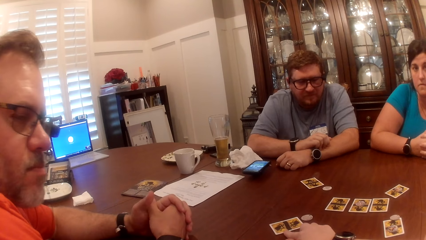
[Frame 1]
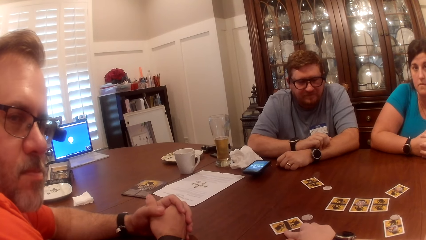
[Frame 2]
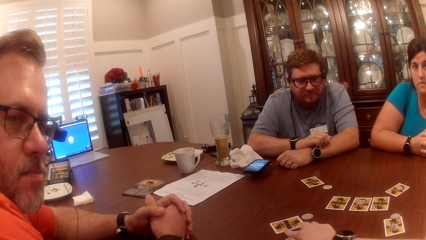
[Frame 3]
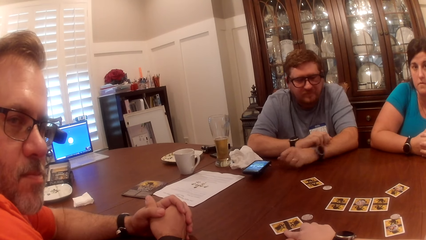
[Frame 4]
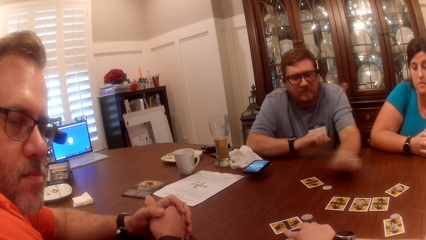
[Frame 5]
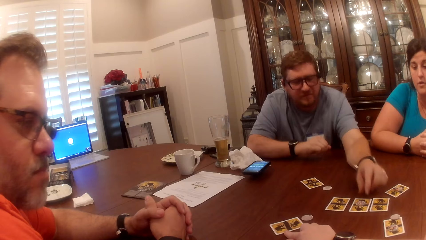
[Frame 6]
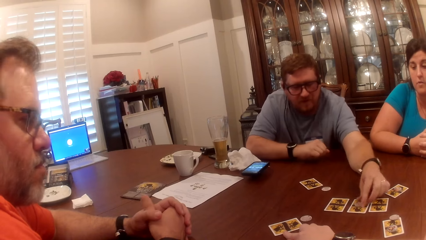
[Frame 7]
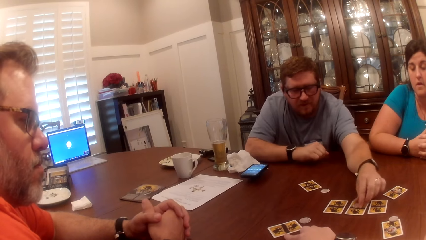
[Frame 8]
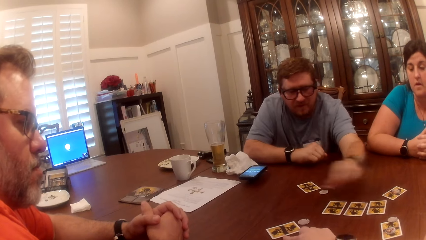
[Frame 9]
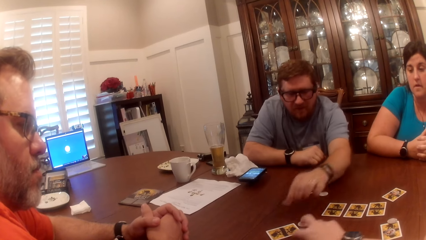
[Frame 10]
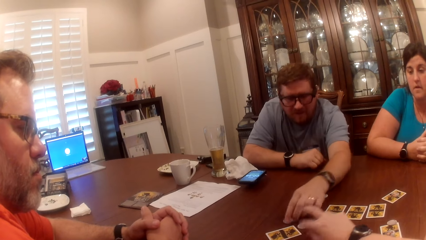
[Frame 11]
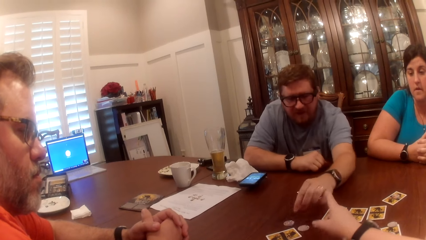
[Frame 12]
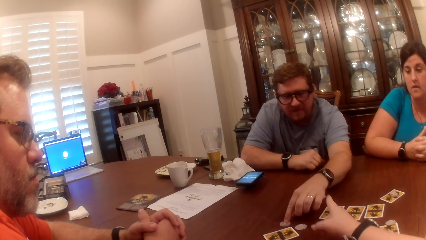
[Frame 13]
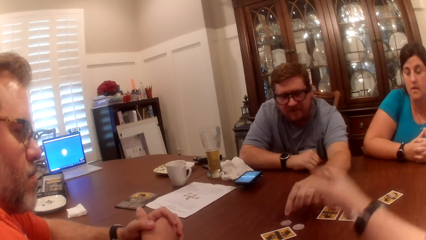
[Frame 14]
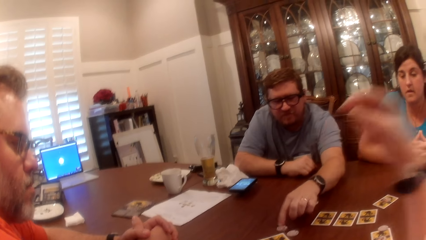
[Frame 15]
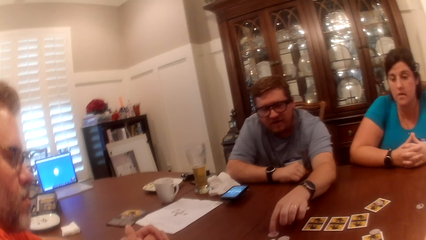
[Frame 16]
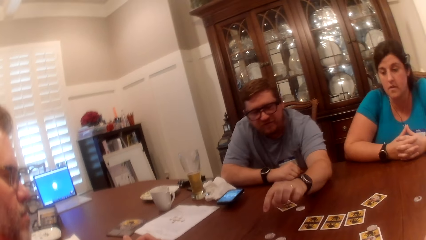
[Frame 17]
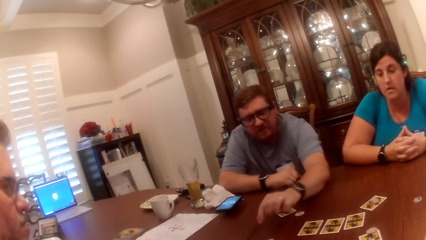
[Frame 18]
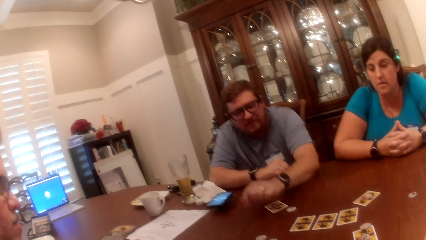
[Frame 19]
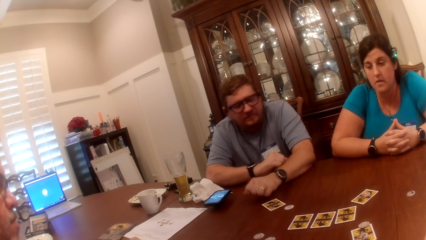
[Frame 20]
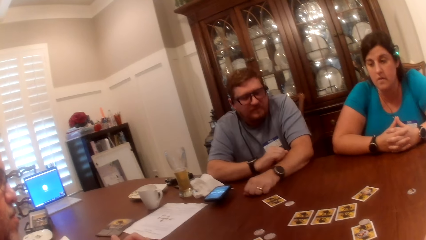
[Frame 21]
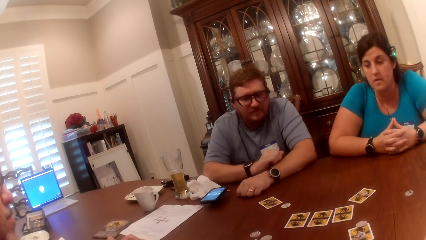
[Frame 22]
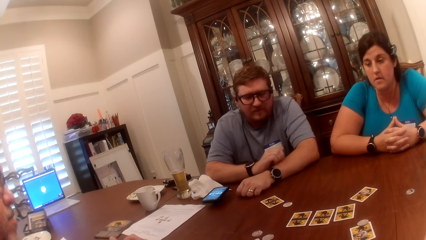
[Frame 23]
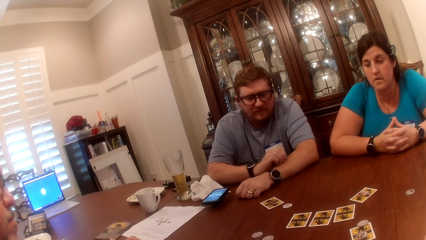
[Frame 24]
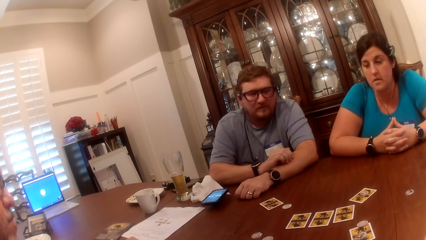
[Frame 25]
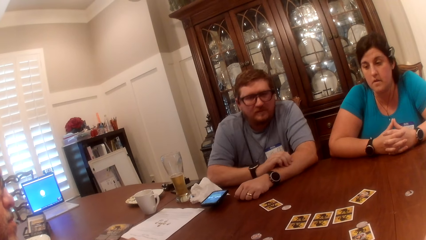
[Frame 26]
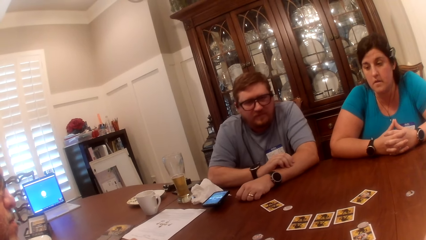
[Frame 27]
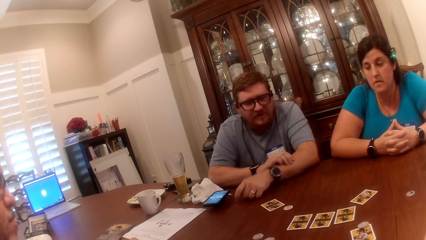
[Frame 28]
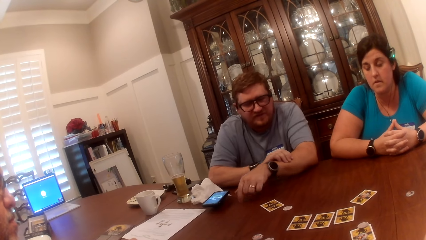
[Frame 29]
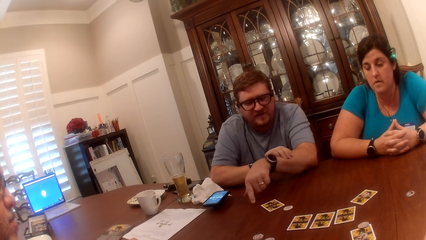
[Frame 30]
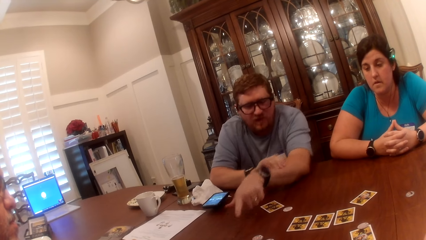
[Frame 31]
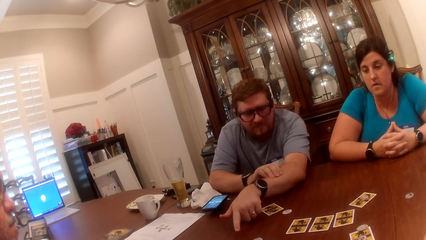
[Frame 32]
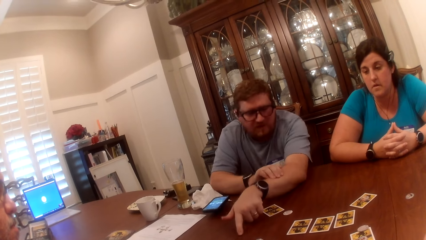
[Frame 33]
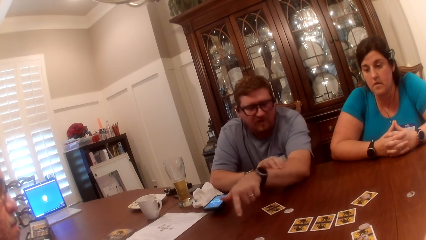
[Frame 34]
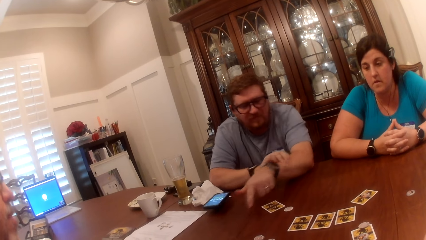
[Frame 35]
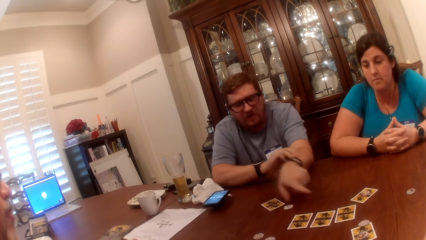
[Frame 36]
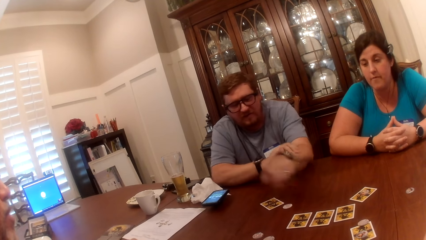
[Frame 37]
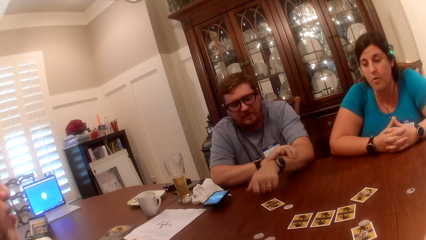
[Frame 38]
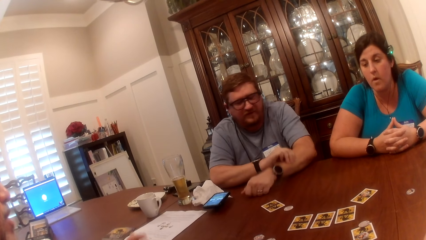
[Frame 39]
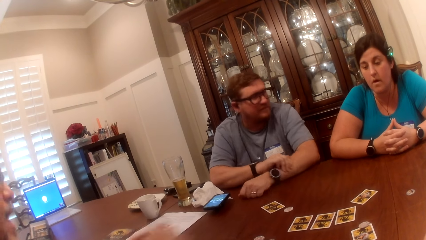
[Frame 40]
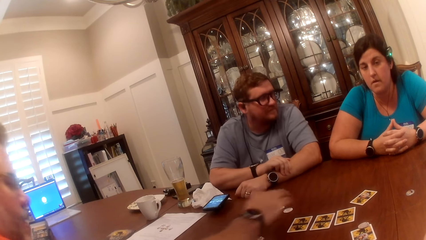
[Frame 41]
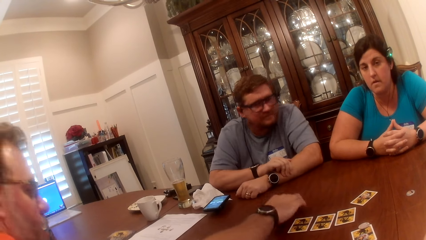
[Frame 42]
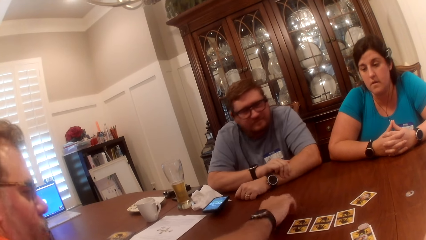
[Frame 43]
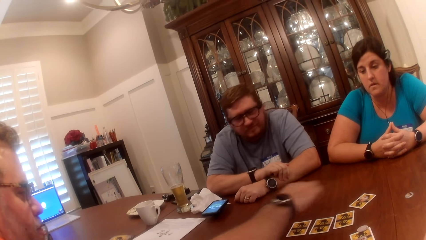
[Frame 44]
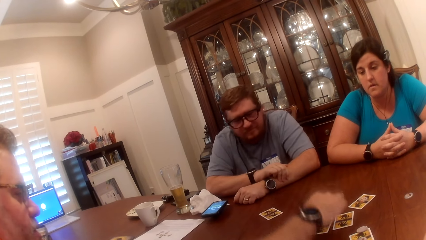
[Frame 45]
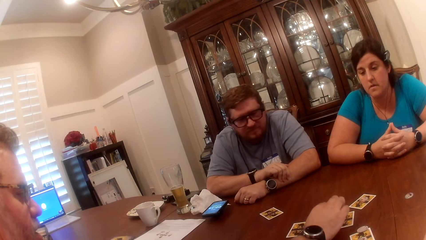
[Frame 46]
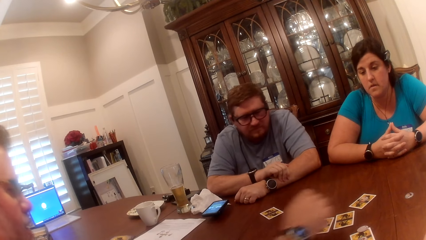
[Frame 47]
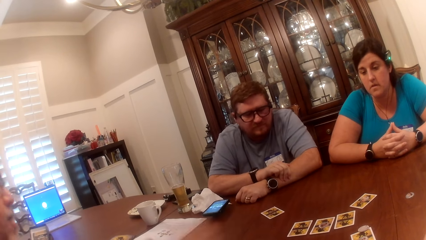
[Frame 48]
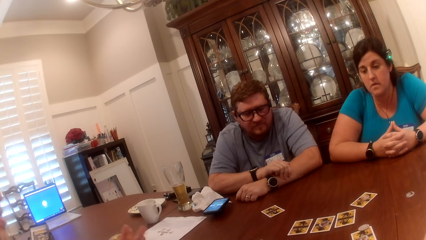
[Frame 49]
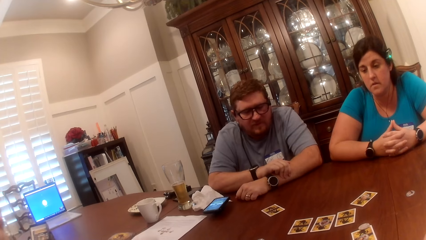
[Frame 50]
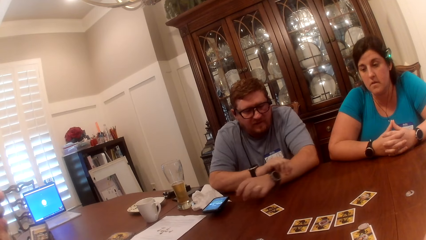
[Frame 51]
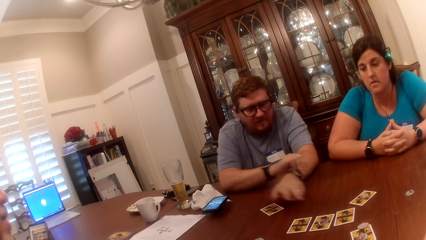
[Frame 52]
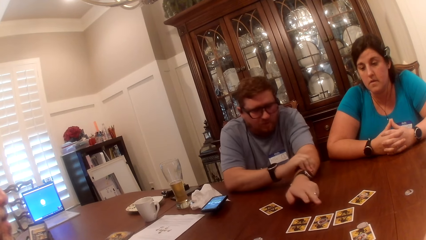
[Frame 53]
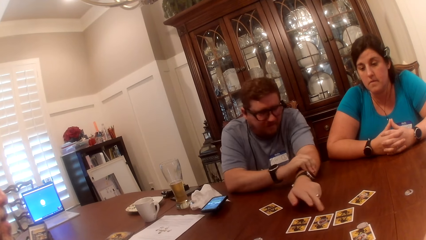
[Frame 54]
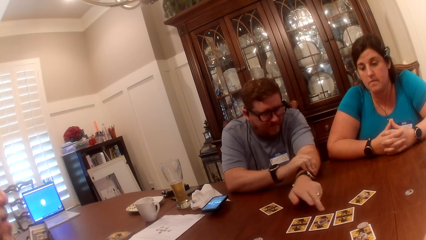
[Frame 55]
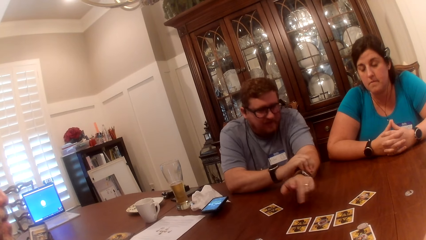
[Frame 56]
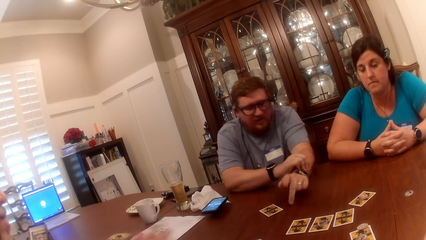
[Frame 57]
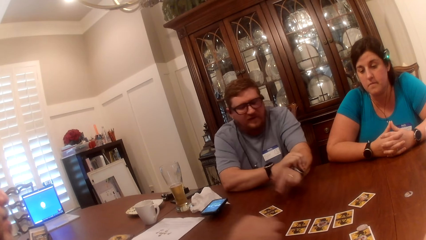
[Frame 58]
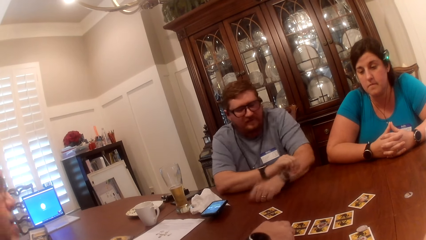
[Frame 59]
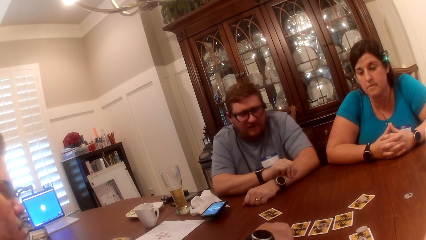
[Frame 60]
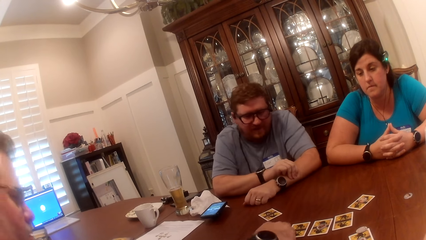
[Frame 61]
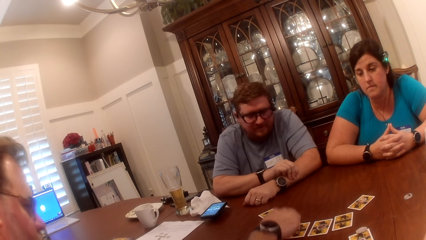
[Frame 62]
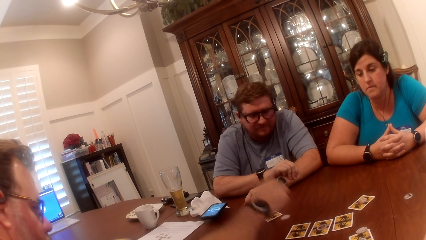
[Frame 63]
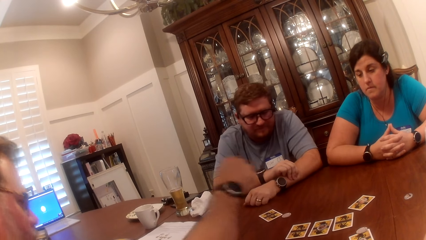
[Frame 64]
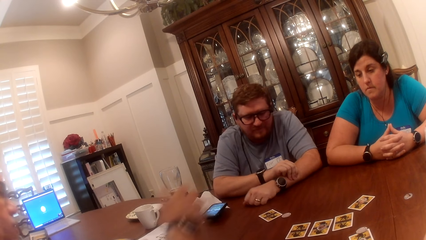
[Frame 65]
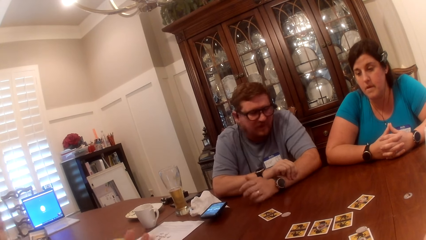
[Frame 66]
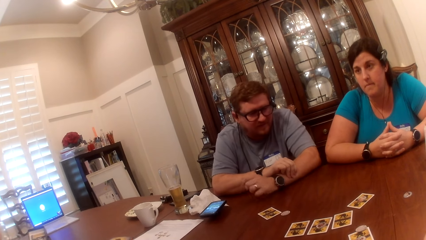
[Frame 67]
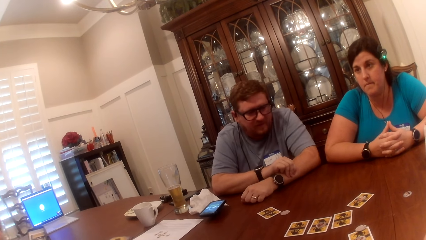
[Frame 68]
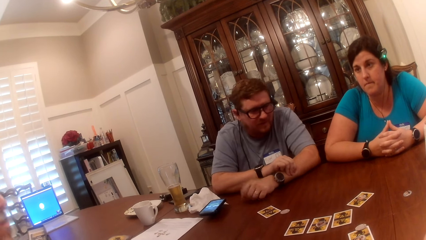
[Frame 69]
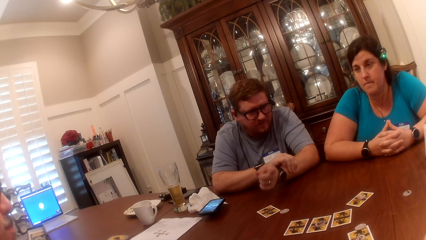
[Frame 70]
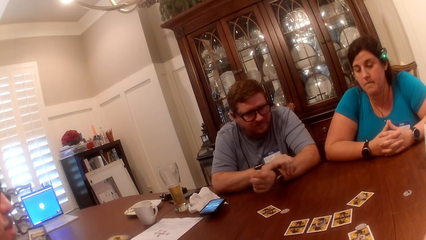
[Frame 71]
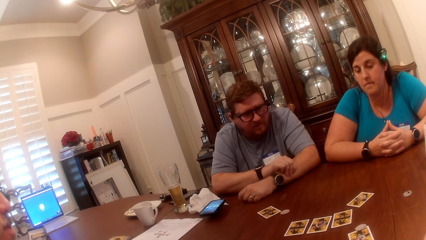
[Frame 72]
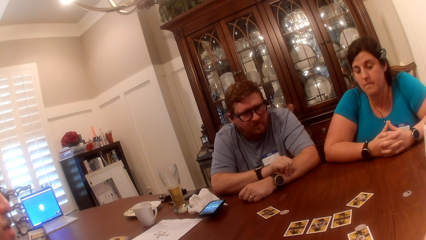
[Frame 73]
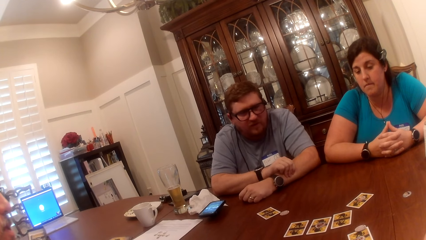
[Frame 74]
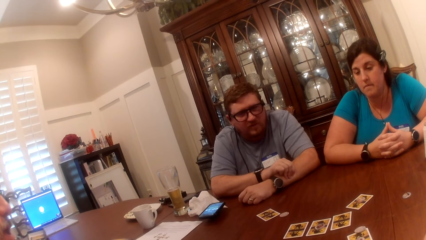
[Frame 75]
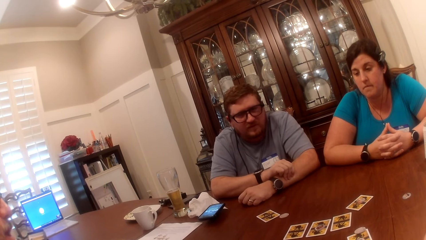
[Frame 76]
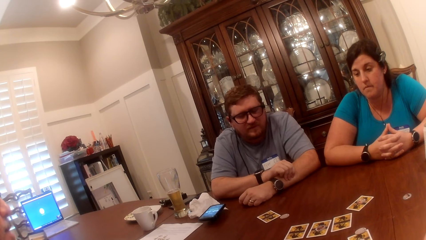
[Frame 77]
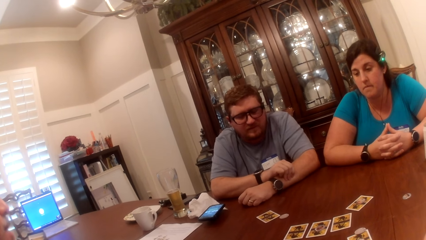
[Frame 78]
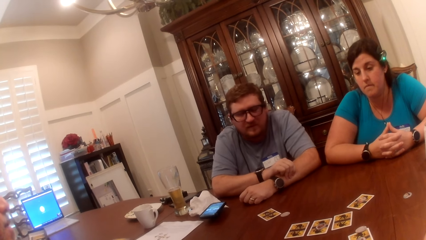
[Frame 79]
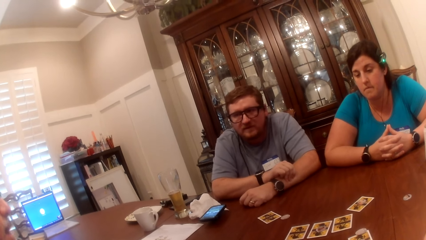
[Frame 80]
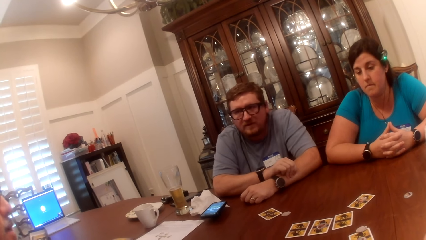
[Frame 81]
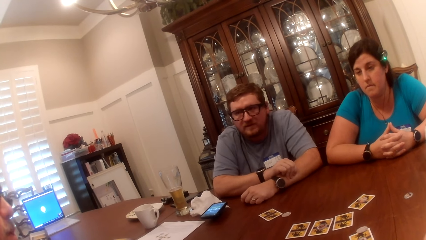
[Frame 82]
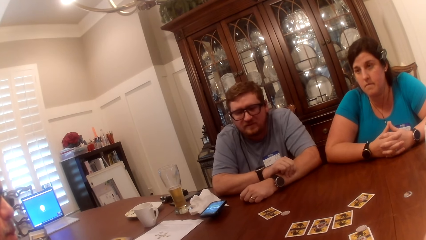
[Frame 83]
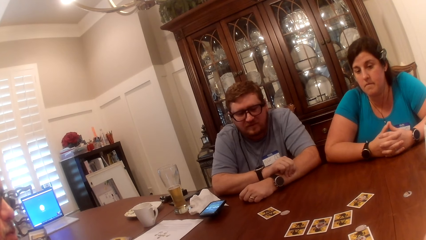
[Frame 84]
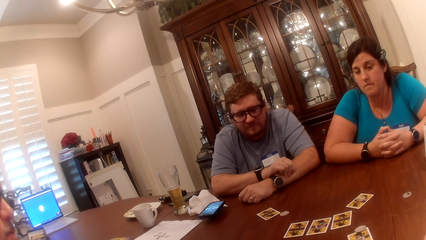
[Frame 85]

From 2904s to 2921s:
A man picks a token chip on the table with his left hand. The man moves hands. The man drops the token chip on the table with his left hand and taps the token chip on the table with his left hand. Another man picks a token chip on the table with his right hand. The other man moves hands. The other man drops the token chip on the card on the table with his right hand. The first man moves hands. The first man points at the card on the table with his left hand. The other man pushes a token chip towards the first man at the table. The other man moves hands. The first man moves hands.
